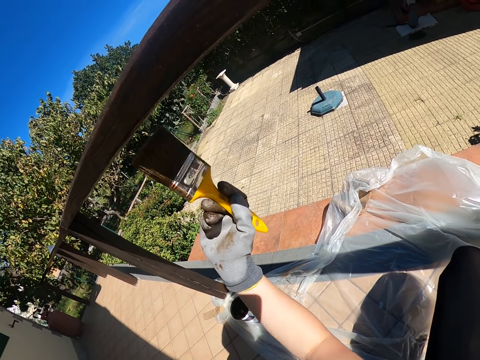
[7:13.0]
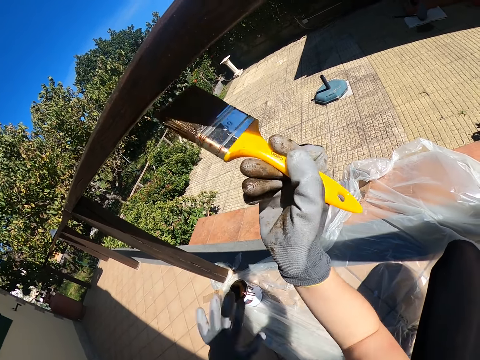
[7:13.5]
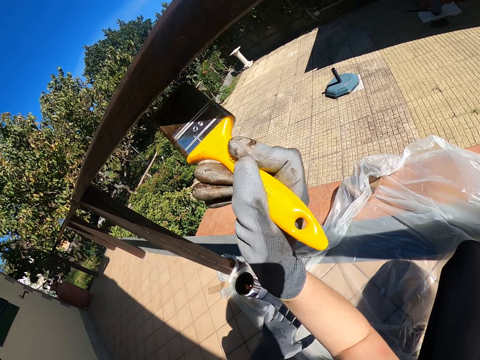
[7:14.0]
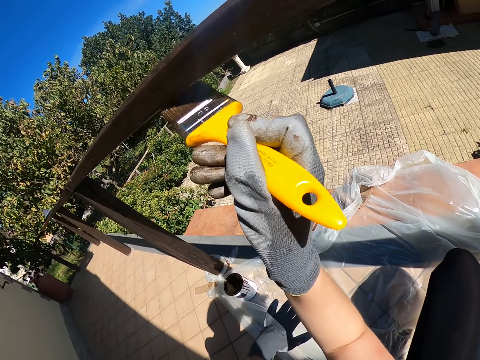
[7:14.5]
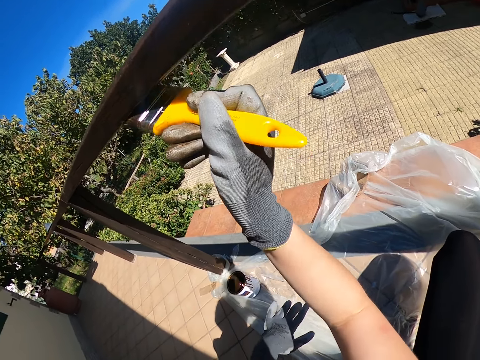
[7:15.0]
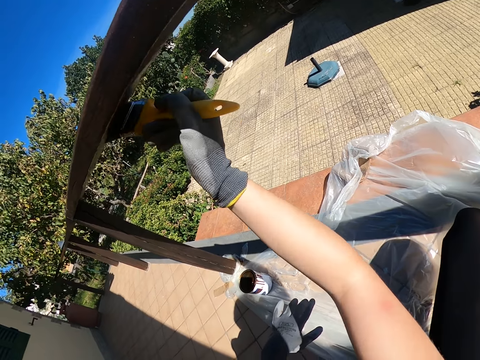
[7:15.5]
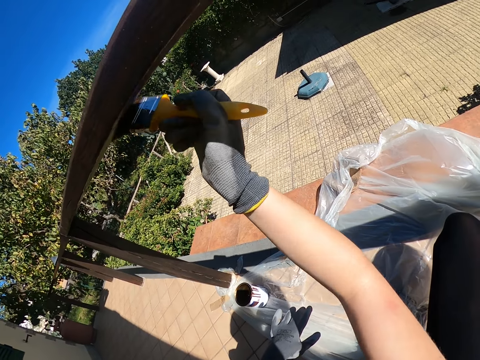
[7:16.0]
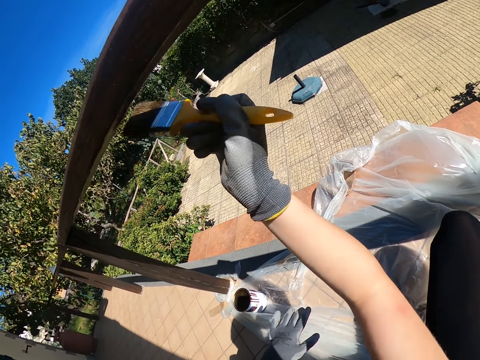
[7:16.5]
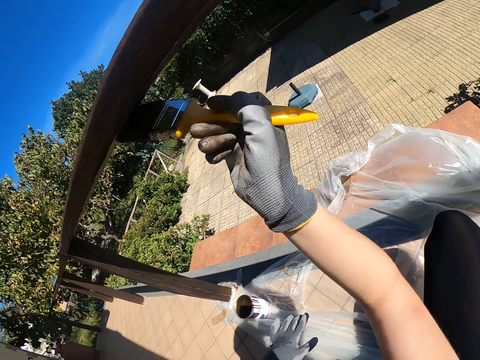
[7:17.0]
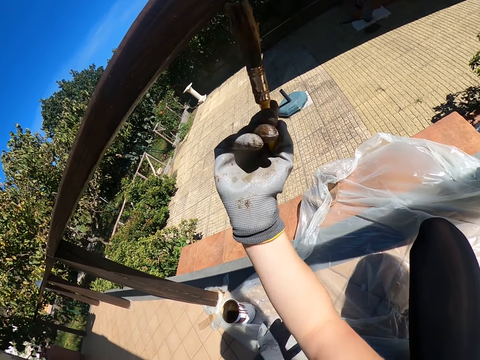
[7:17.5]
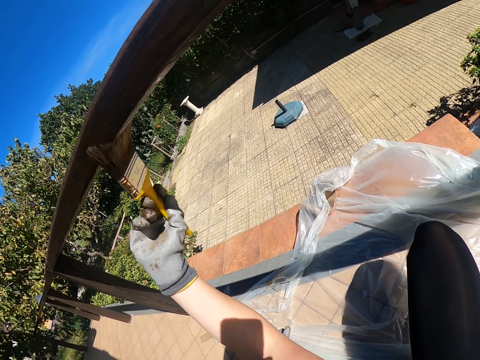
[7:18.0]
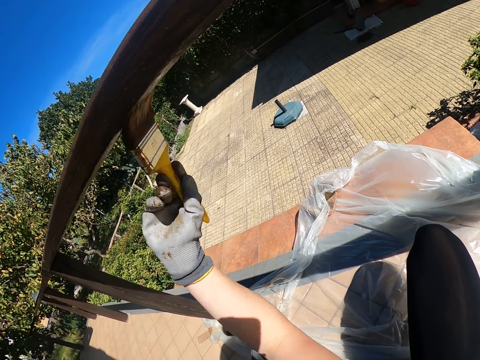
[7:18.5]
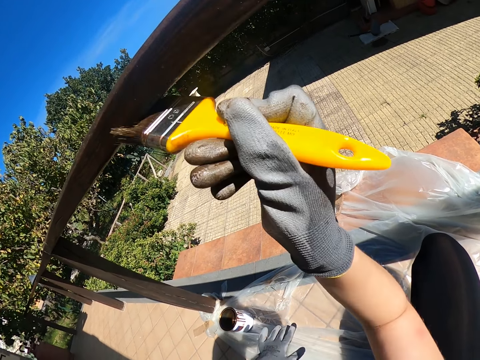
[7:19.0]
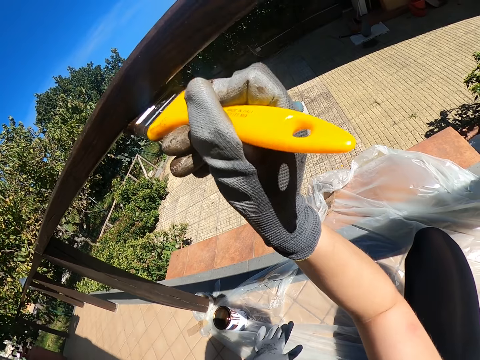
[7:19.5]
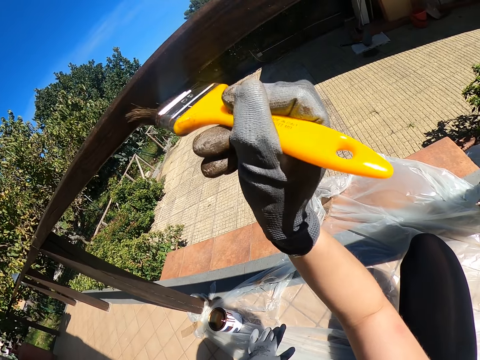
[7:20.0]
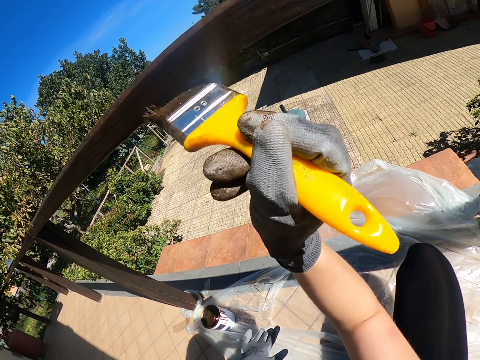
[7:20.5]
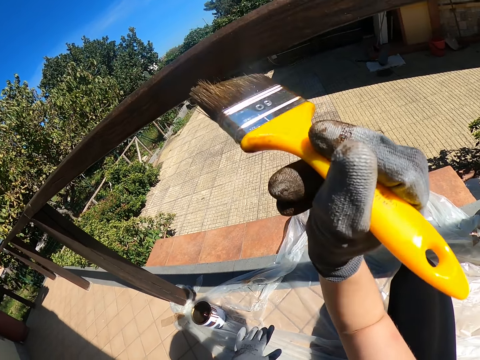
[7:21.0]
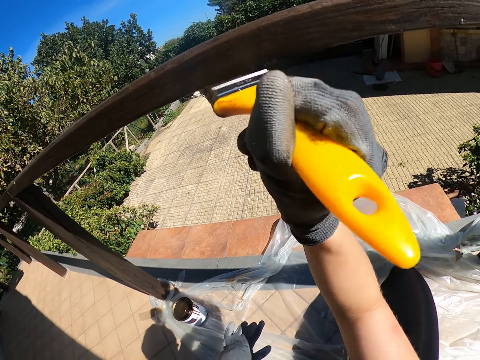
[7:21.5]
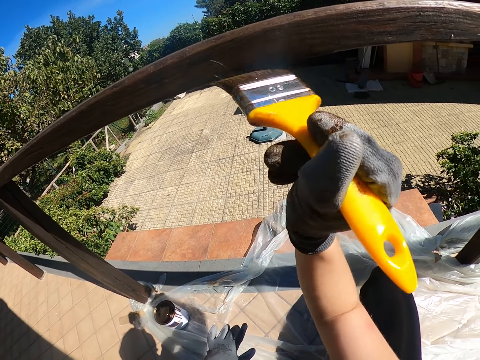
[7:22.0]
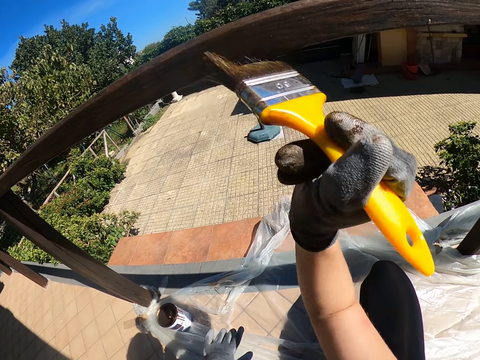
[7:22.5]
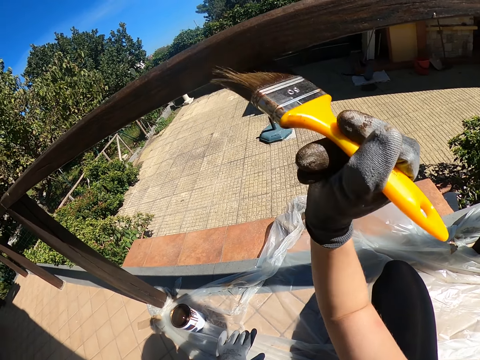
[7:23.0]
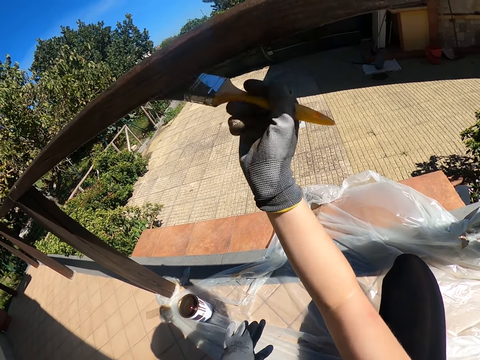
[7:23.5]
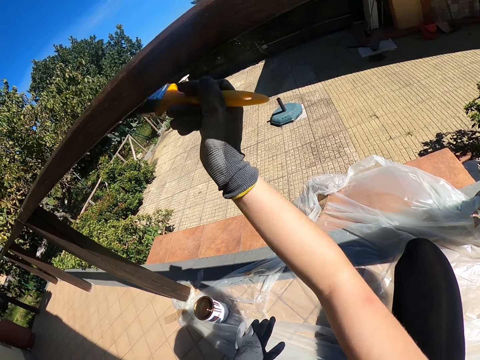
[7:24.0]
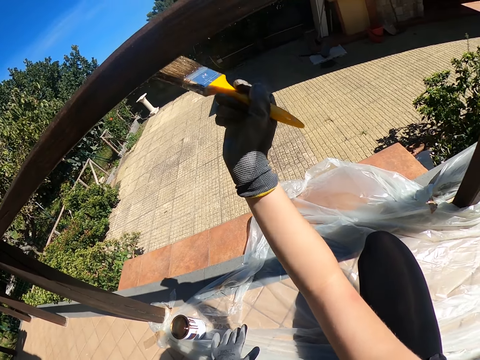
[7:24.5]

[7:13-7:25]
The camera wearer raises his left hand.

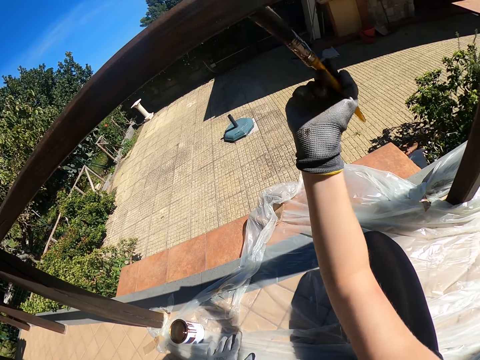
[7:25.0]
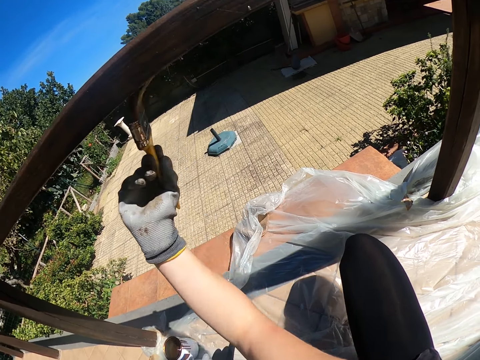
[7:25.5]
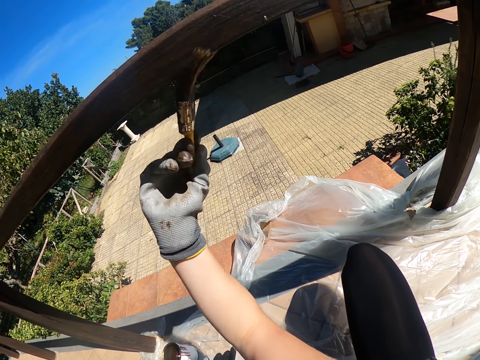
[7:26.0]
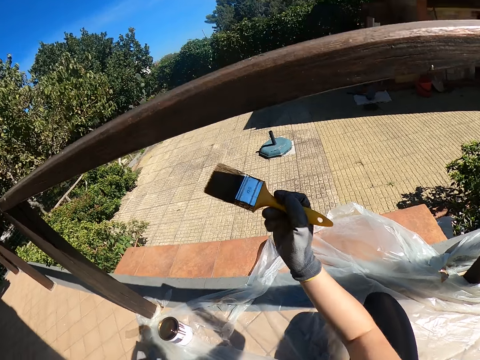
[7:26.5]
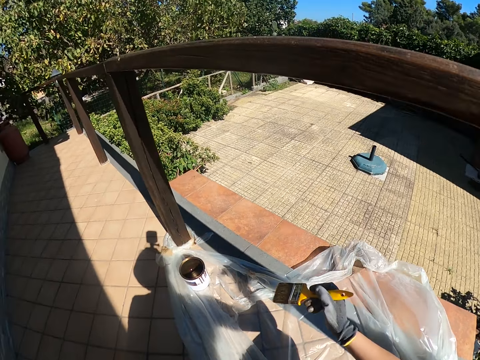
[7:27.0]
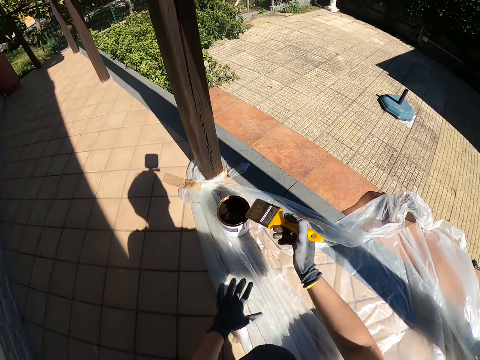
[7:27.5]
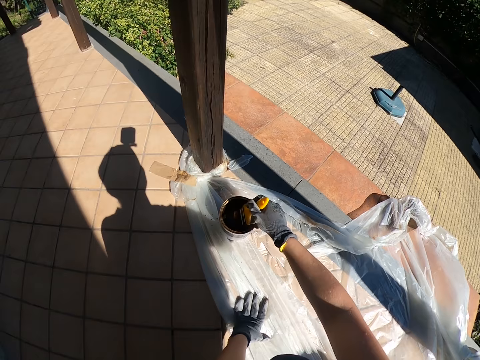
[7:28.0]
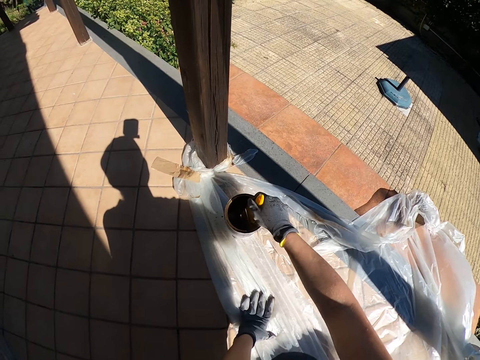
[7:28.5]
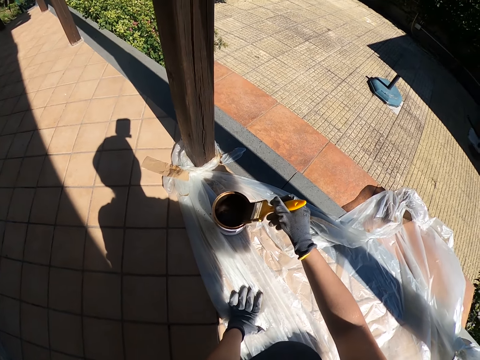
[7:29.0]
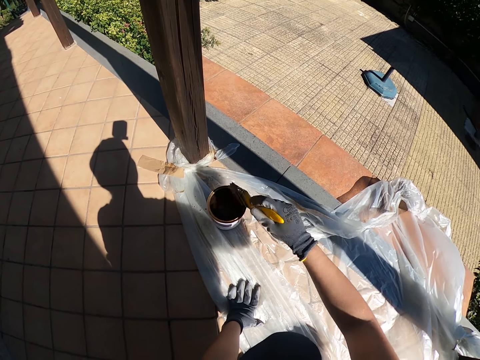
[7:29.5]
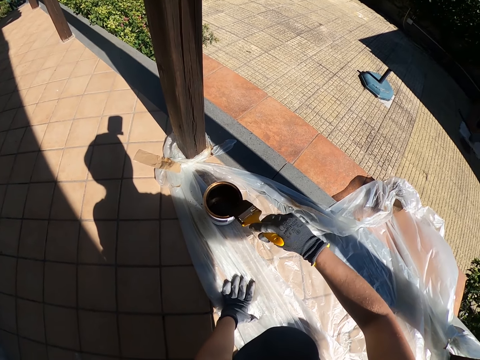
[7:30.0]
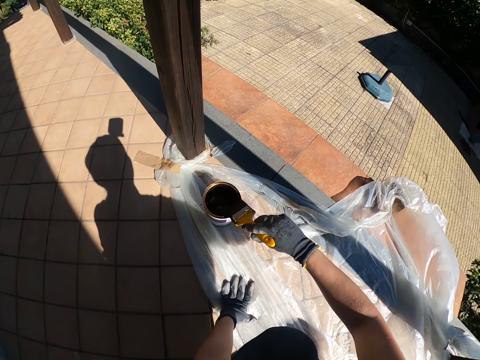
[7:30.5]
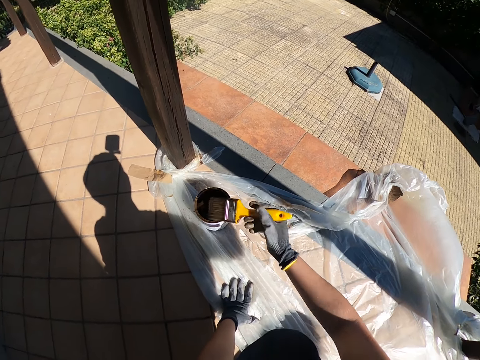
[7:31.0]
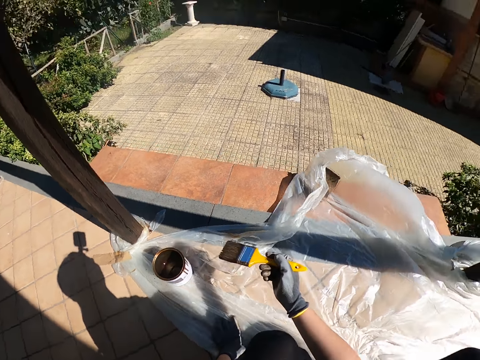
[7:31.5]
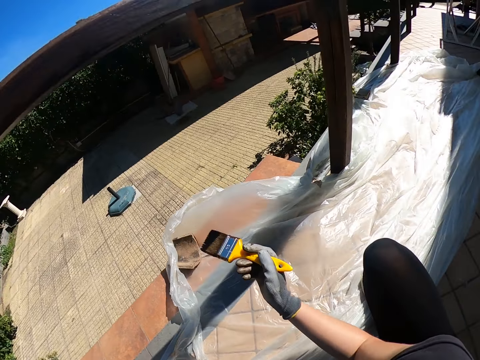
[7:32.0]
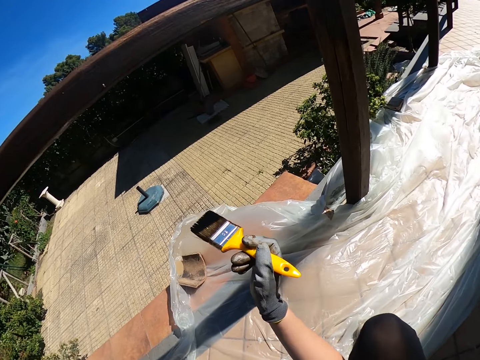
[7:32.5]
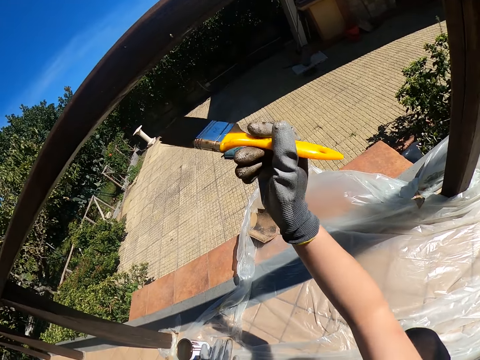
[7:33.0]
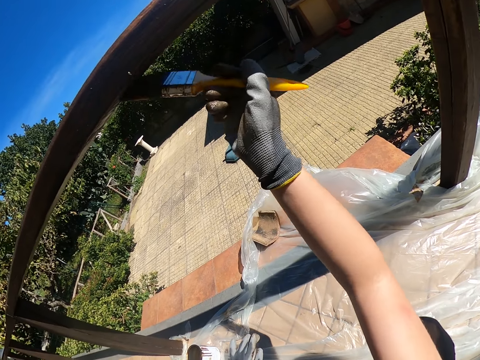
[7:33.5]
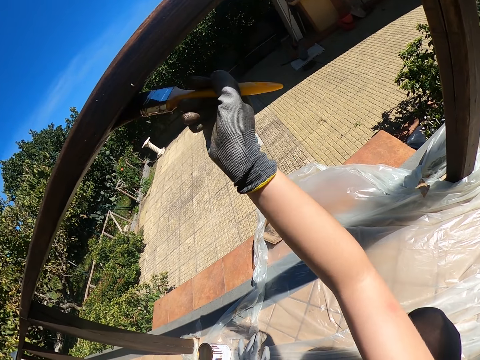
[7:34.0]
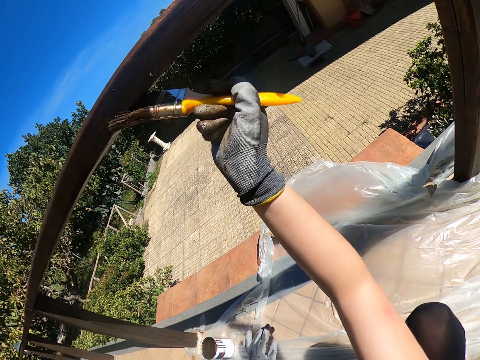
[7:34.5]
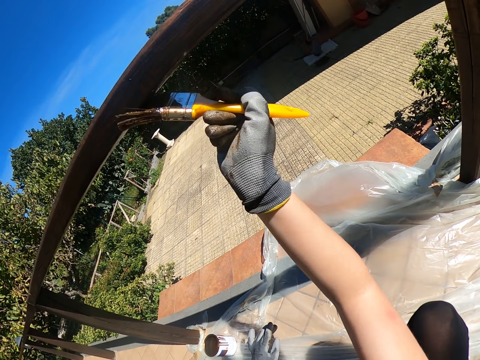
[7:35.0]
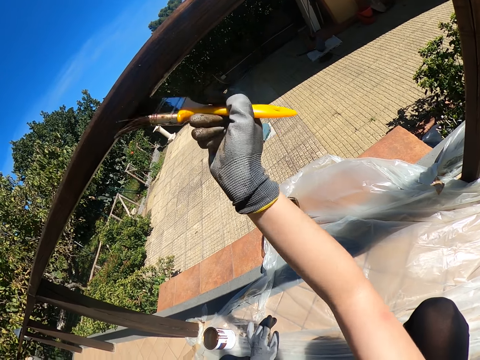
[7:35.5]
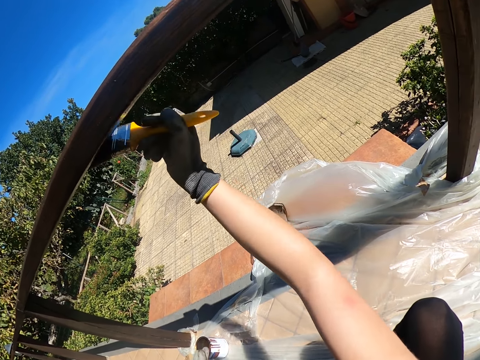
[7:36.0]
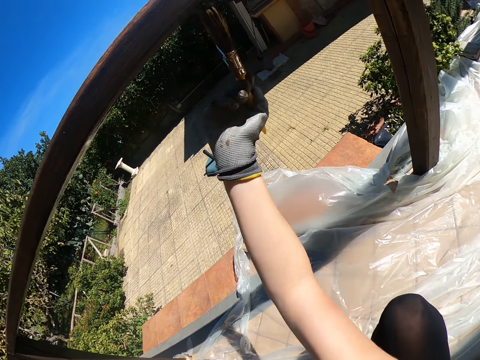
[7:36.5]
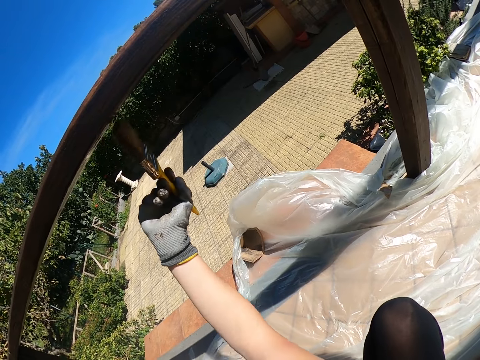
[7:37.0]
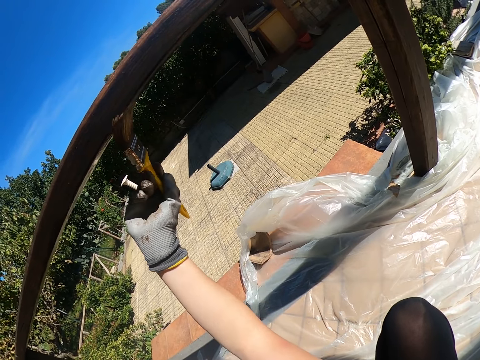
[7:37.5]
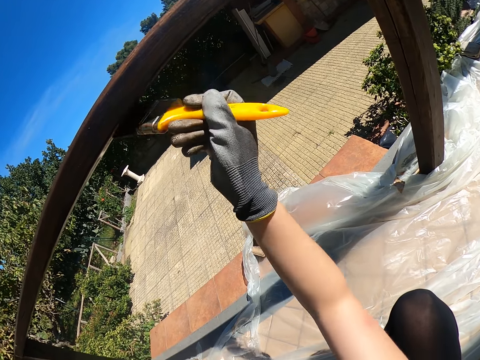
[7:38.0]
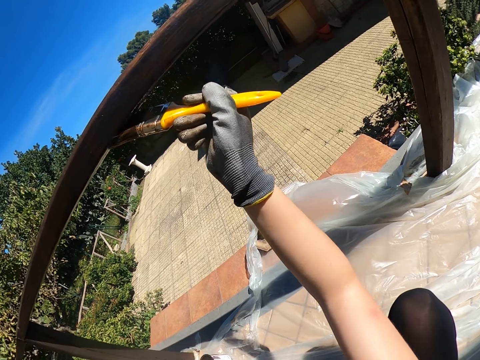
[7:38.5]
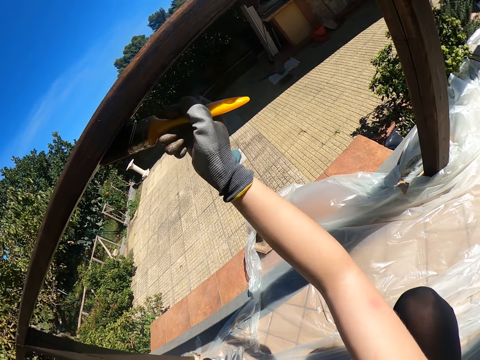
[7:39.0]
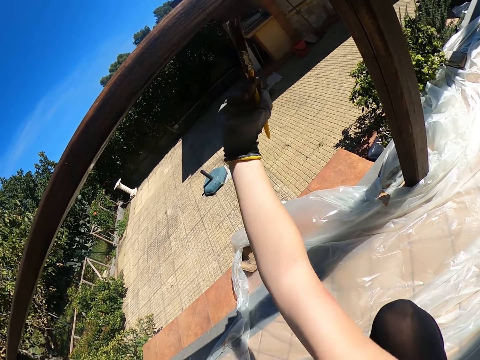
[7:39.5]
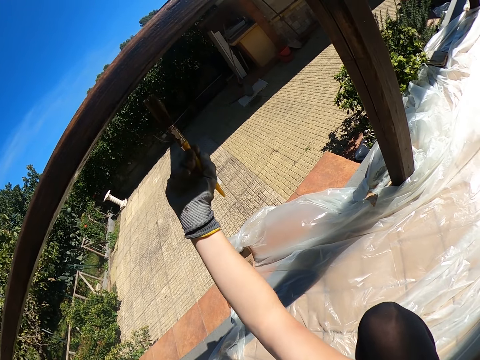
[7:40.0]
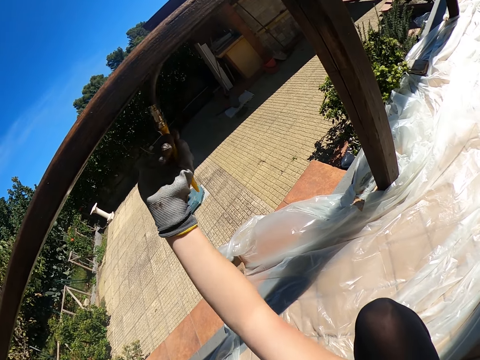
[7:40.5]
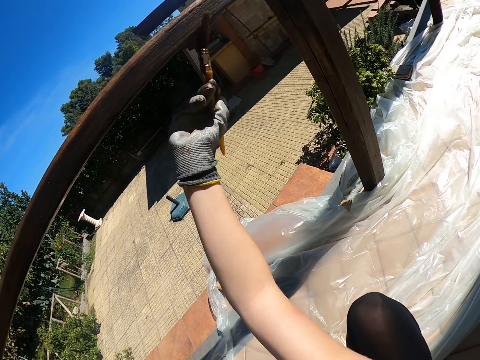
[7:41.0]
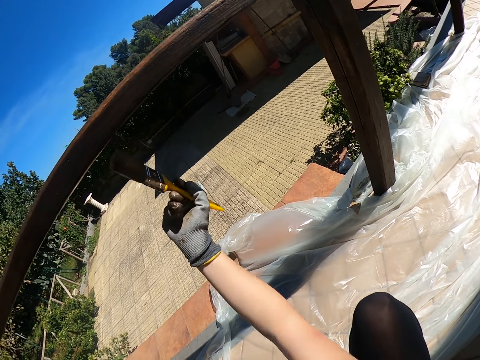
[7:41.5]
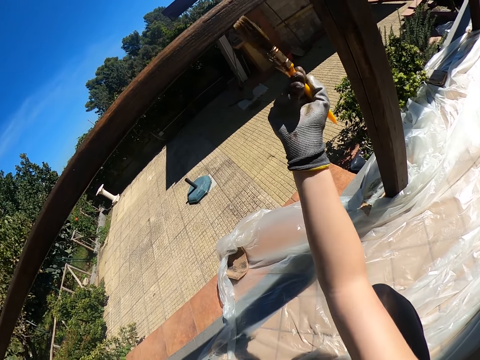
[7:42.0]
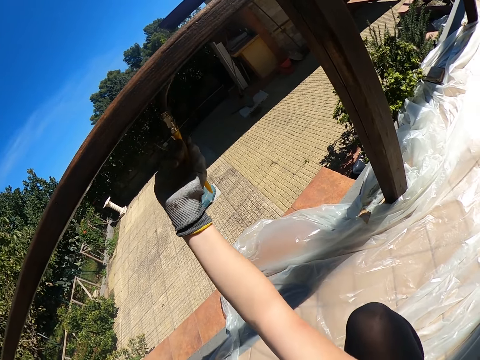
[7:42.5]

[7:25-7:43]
The camera wearer puts his left hand on the tarpaulin. He dips the yellow paint brush into the paint container. He touches the brim of the paint container with the yellow paint brush. He turns to the balcony railing. He moves his right leg. He paints the balcony railing with a paintbrush.
